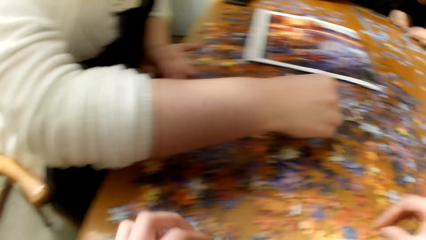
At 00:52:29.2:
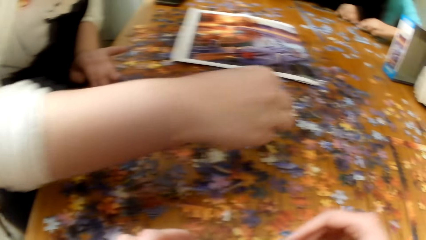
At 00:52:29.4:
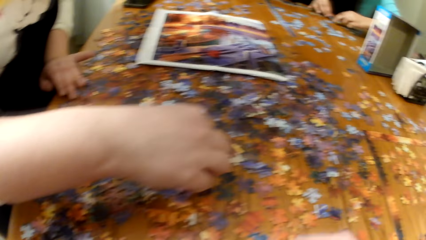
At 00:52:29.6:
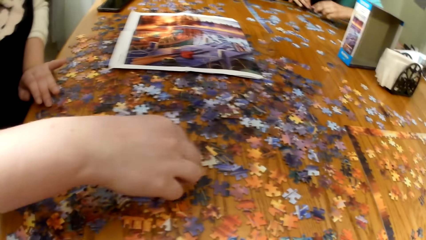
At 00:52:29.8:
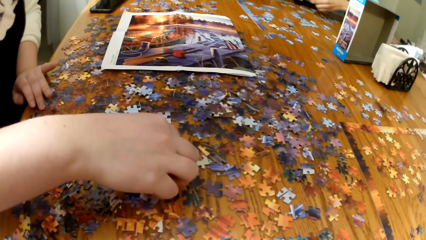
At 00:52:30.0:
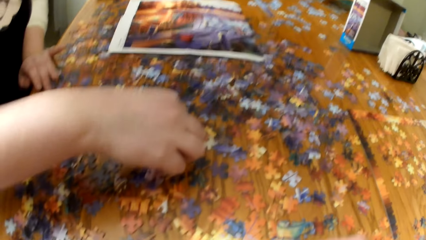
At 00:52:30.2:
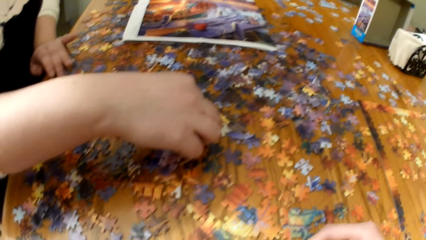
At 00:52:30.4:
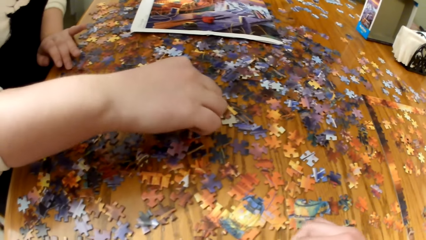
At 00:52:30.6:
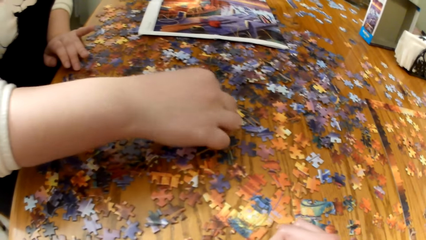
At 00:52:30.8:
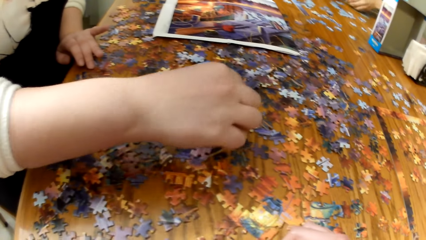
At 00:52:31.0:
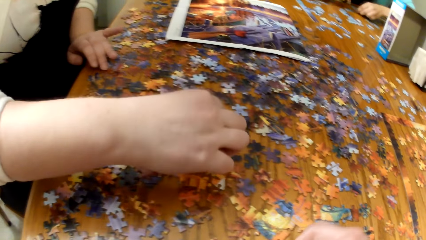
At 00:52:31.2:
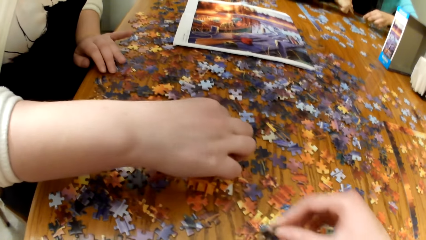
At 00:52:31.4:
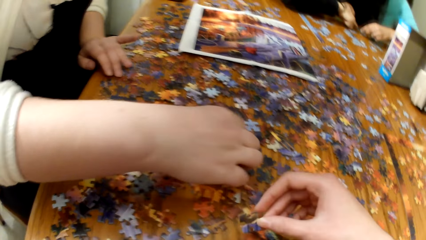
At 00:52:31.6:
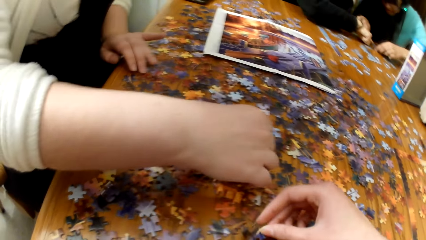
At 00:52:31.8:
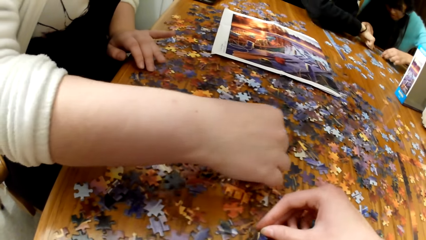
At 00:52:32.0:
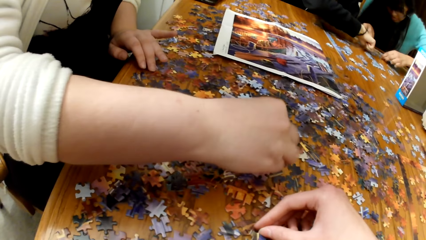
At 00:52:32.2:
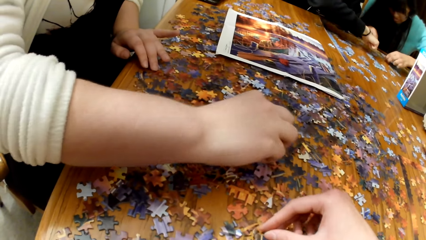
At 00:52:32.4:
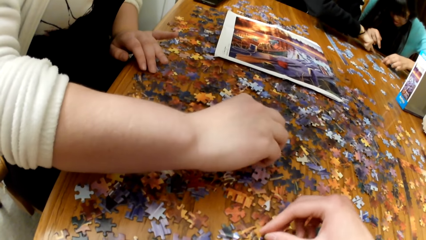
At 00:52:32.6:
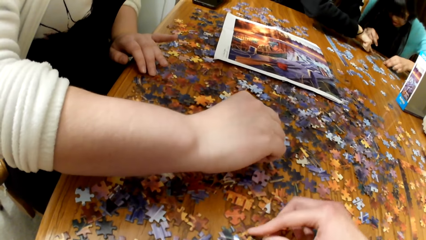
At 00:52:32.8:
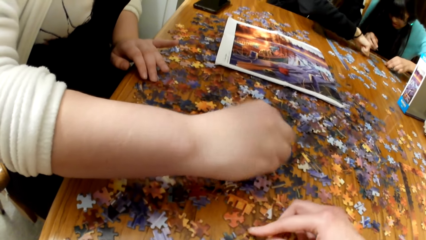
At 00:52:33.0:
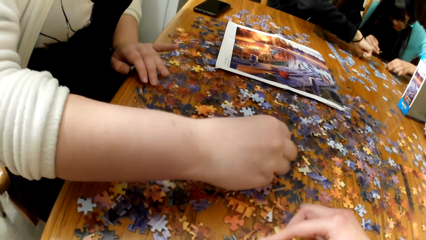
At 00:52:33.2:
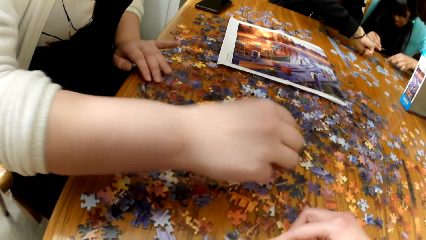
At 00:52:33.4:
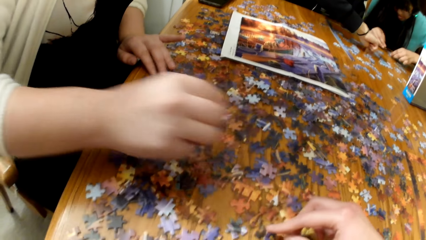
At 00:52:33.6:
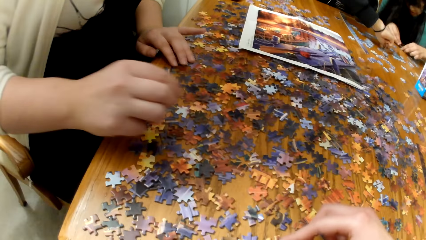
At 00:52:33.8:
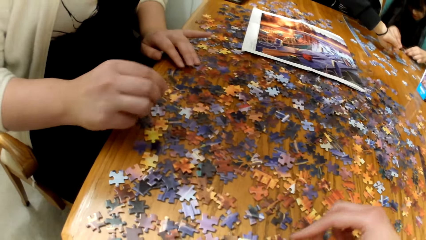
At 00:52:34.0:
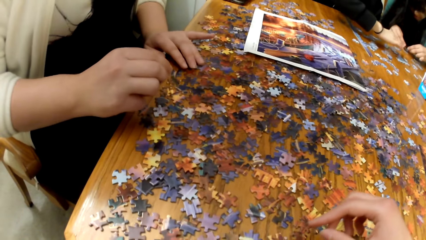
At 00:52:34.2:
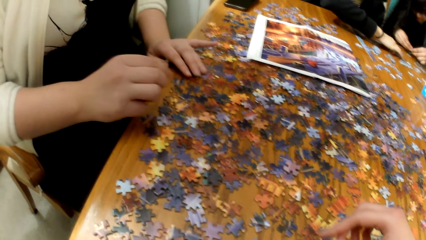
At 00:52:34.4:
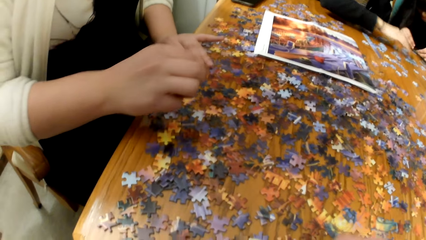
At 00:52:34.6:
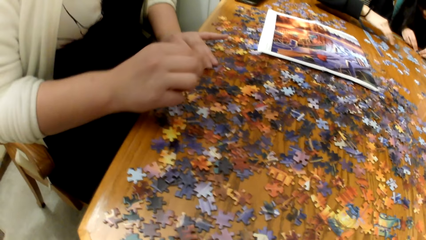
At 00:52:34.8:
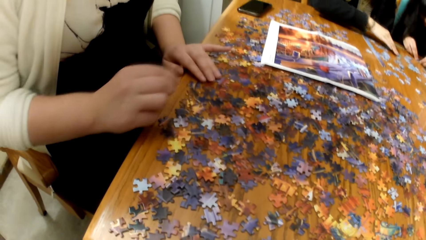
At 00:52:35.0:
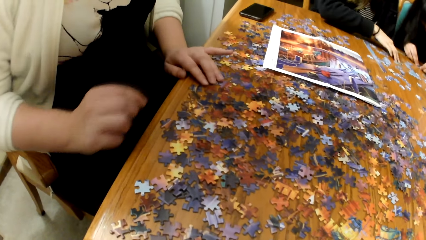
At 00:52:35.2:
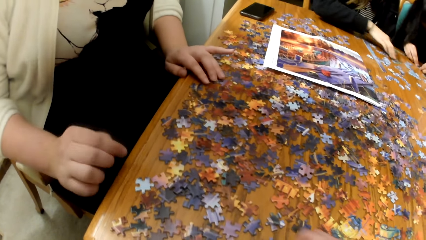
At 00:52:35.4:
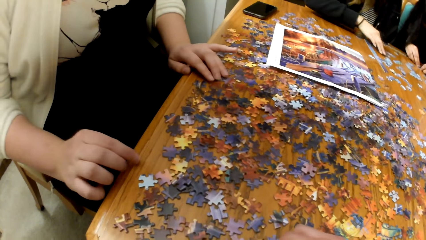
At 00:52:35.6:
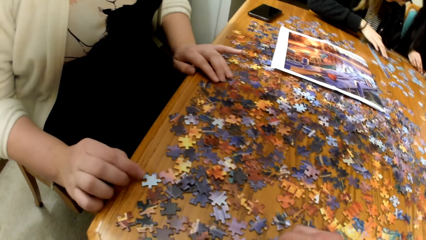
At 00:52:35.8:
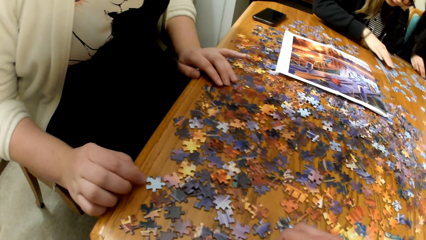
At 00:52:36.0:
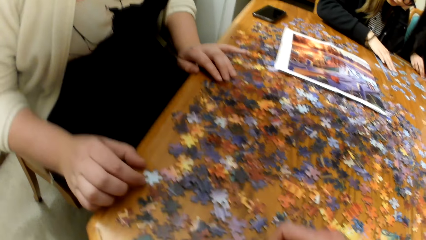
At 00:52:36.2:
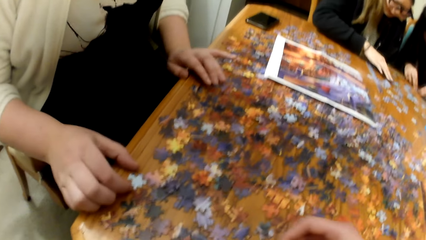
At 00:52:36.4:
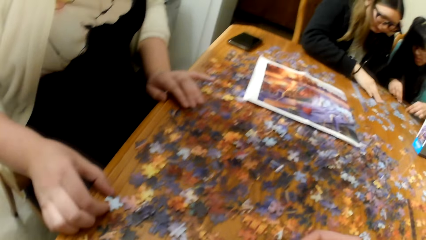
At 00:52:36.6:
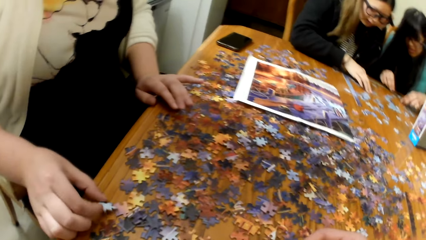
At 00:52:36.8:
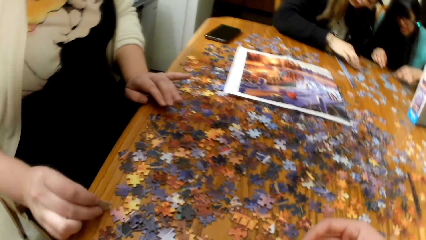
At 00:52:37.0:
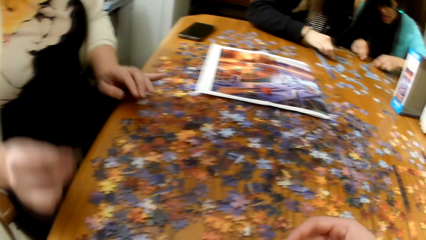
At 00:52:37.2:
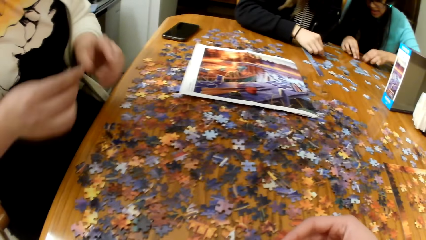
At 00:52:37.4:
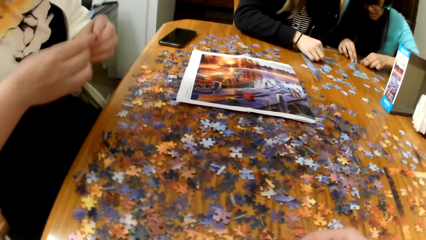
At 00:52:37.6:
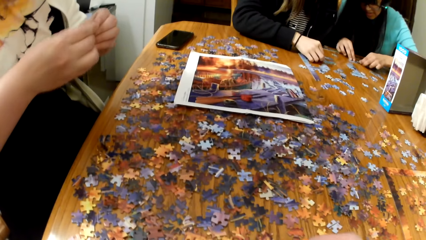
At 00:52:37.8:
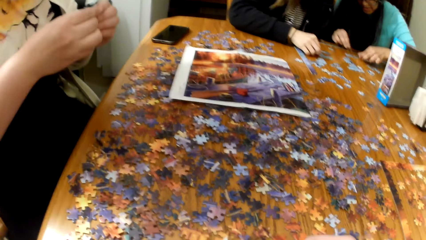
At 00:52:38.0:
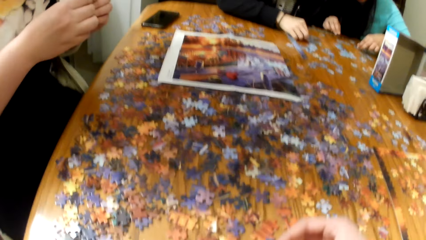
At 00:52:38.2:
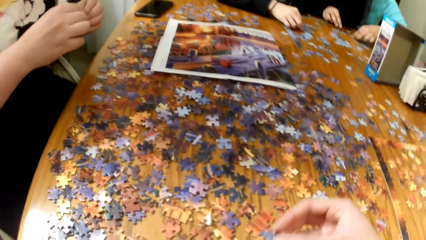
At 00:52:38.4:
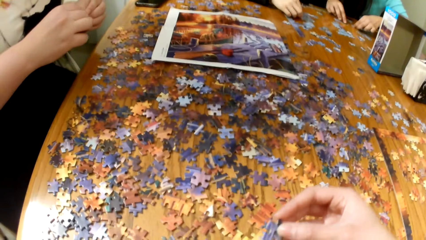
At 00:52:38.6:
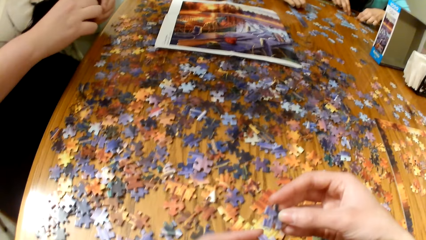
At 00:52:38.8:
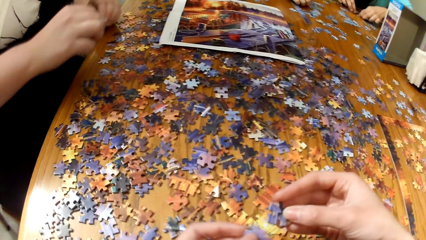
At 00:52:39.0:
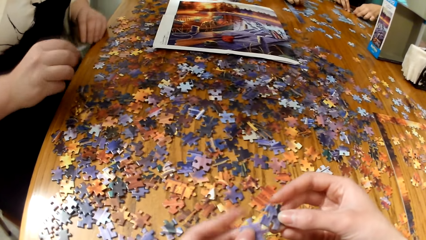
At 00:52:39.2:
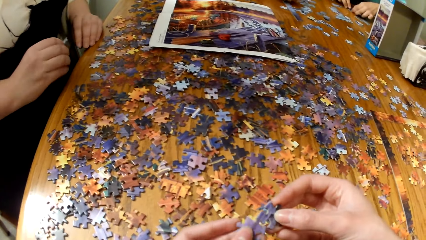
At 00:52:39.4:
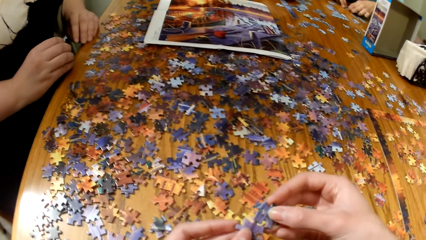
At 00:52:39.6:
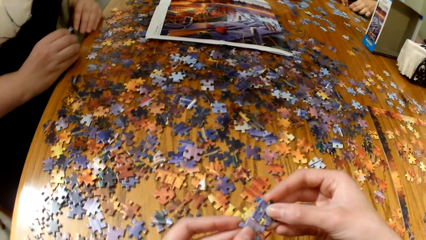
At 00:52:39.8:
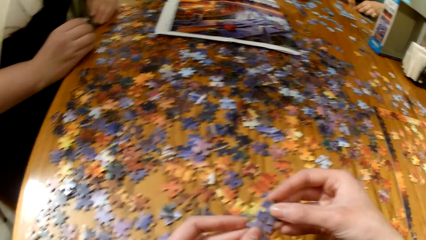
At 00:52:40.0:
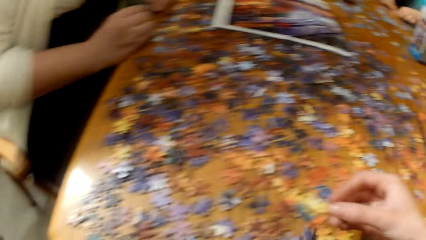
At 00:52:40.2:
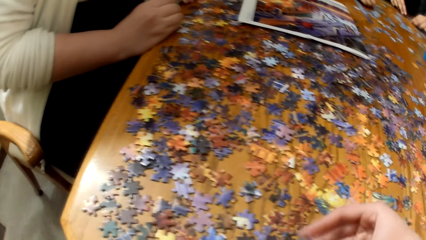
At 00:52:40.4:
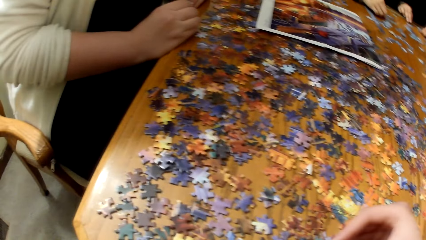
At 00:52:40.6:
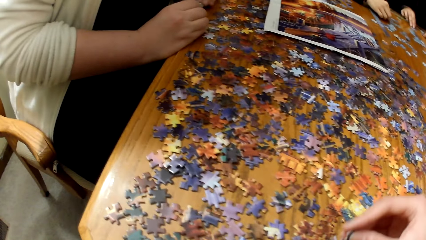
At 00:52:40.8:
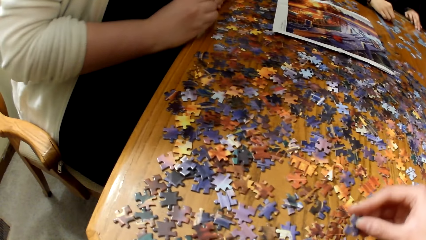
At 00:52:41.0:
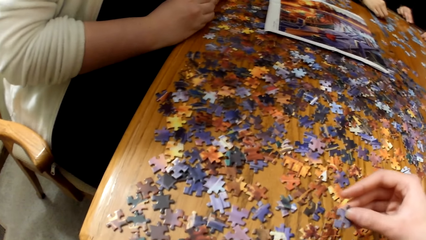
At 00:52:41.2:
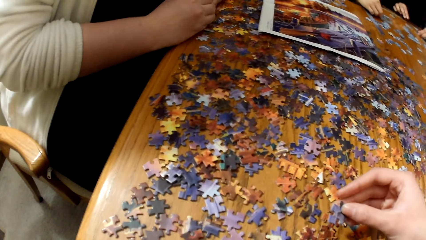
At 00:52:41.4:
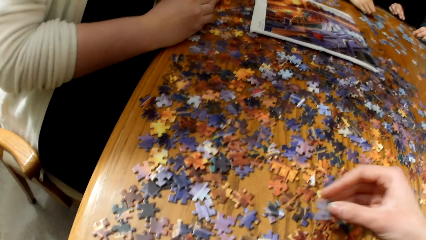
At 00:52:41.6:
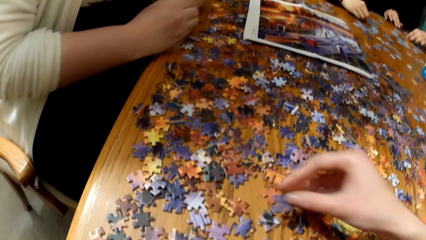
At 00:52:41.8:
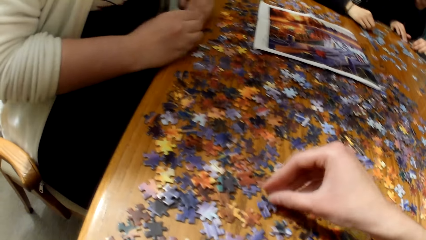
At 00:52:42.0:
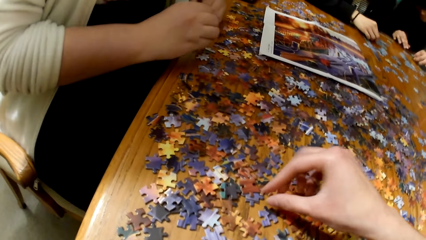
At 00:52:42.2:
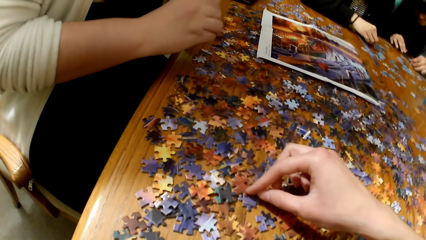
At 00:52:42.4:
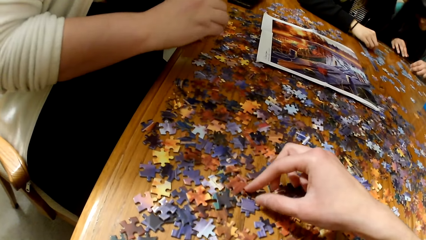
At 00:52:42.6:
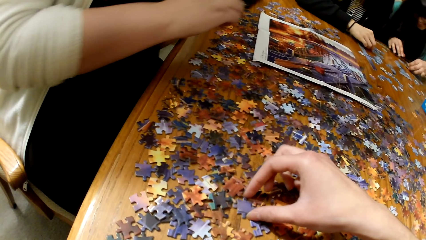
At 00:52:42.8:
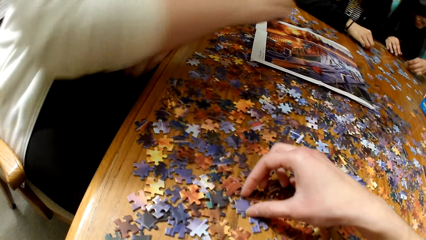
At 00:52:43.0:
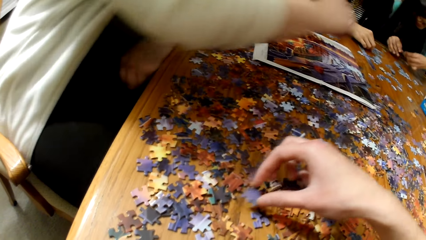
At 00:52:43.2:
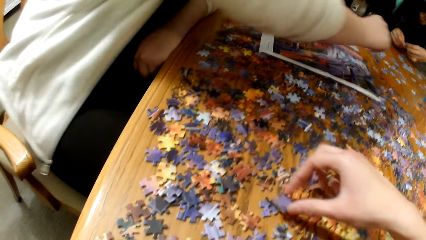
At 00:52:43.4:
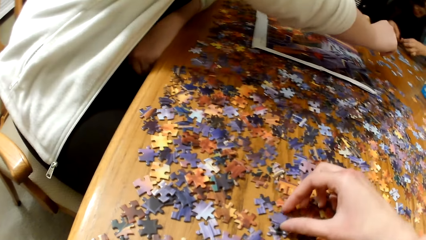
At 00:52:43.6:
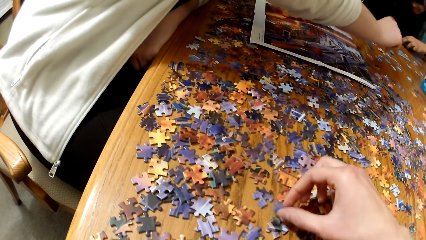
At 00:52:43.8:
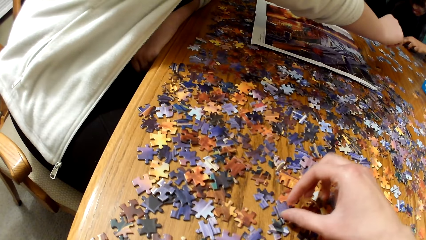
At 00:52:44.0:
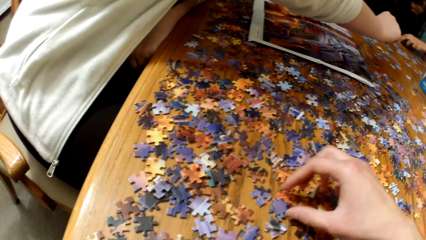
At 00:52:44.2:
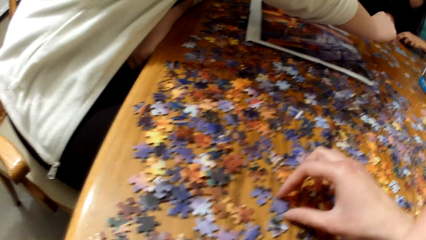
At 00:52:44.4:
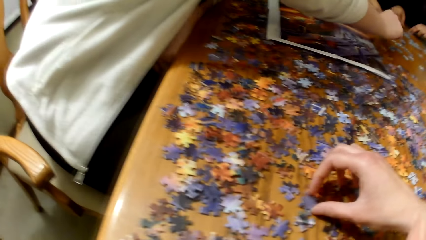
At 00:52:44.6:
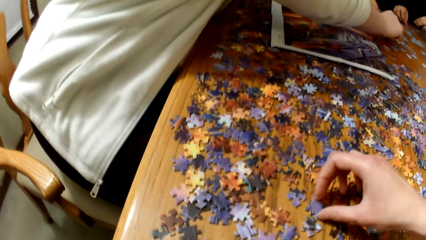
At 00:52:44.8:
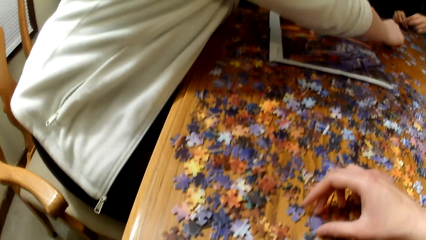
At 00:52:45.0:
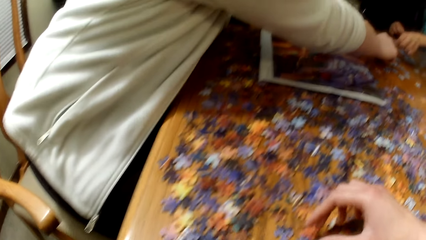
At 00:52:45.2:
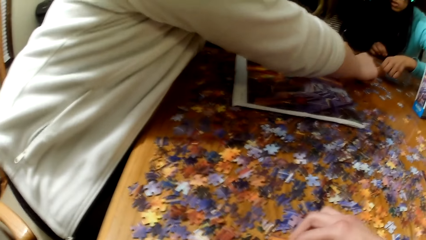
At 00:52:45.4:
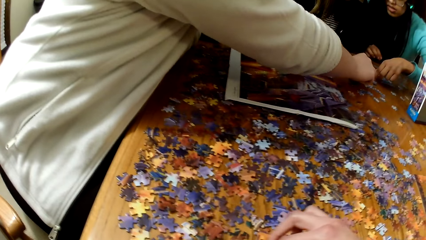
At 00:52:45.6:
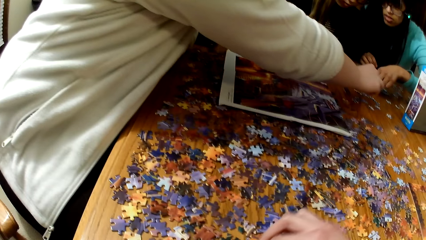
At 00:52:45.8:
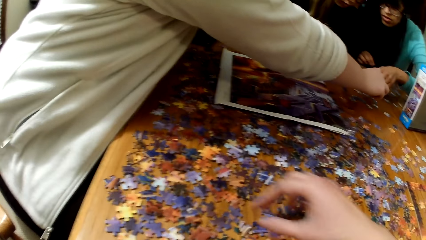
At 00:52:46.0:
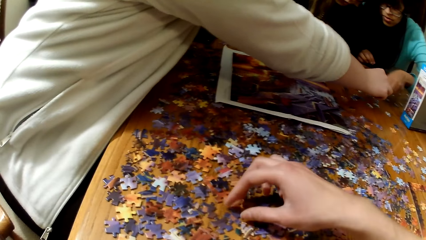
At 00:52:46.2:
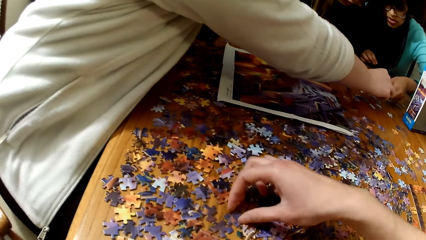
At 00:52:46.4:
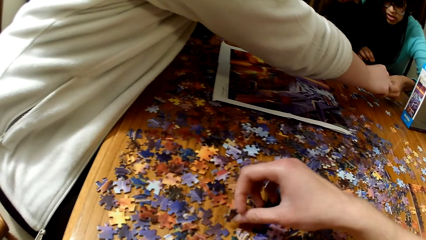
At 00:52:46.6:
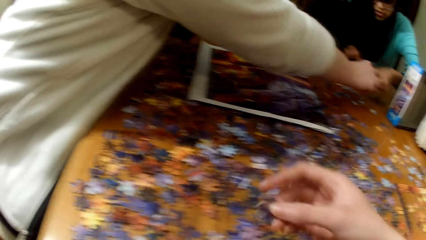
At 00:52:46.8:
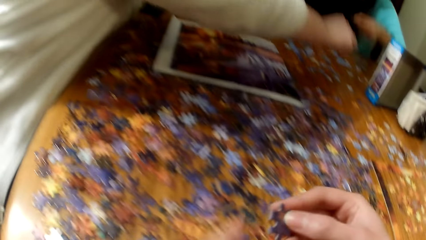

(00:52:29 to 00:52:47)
The camera wearer plays the jigsaw puzzle. A lady plays the jigsaw puzzle. The camera wearer plays the jigsaw puzzle. The lady plays the jigsaw puzzle.
